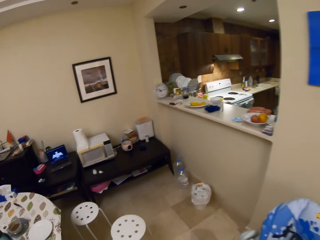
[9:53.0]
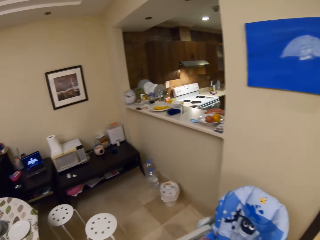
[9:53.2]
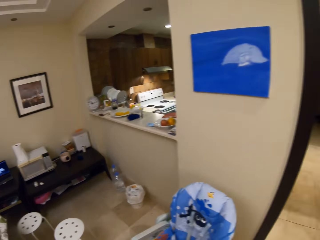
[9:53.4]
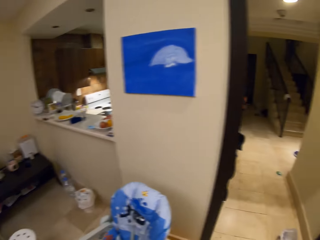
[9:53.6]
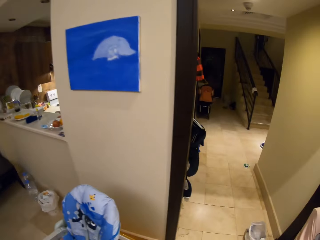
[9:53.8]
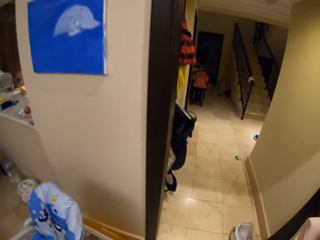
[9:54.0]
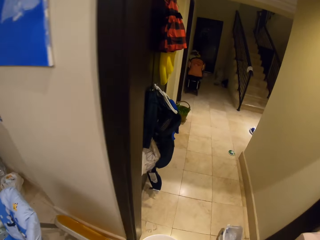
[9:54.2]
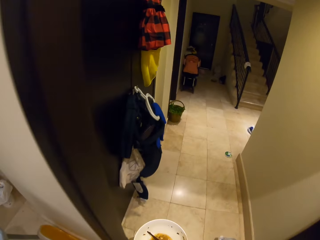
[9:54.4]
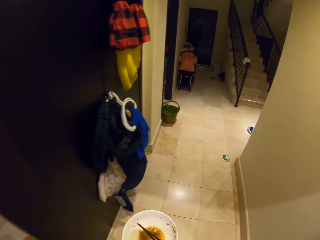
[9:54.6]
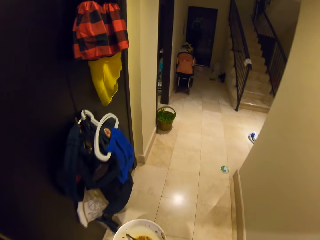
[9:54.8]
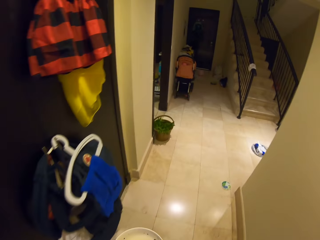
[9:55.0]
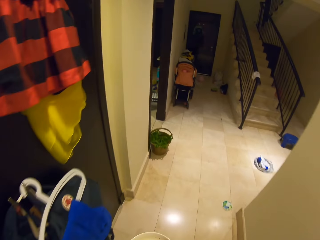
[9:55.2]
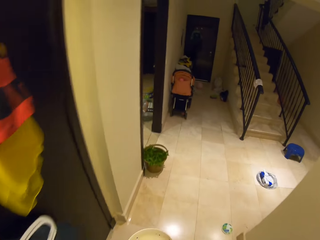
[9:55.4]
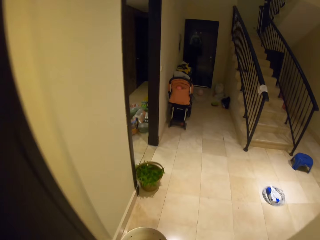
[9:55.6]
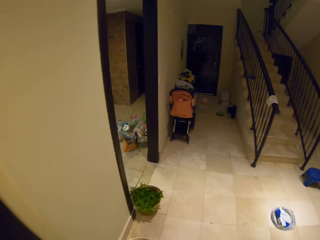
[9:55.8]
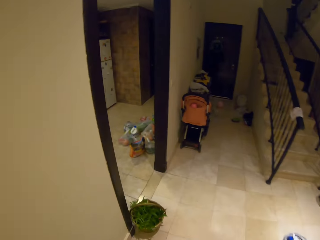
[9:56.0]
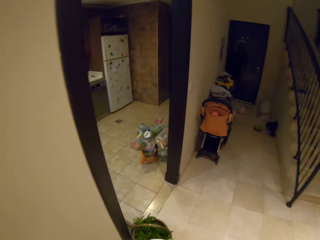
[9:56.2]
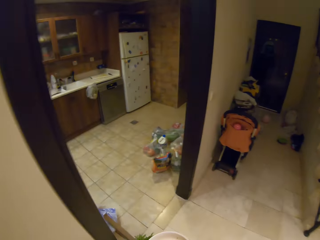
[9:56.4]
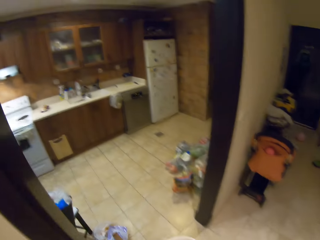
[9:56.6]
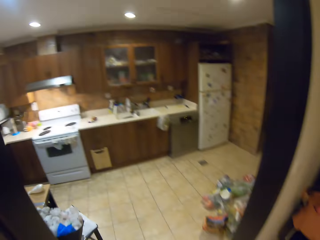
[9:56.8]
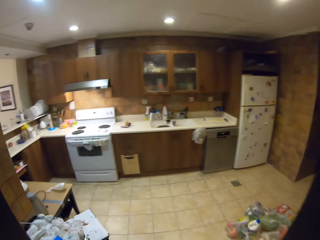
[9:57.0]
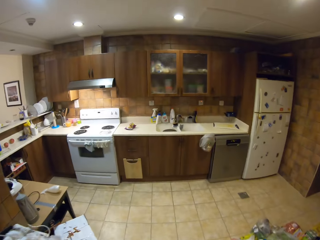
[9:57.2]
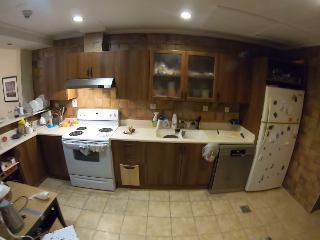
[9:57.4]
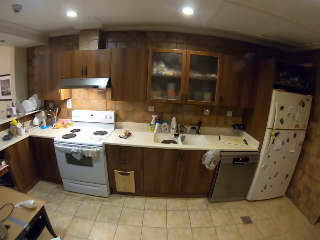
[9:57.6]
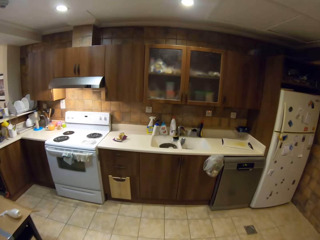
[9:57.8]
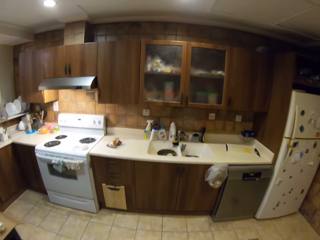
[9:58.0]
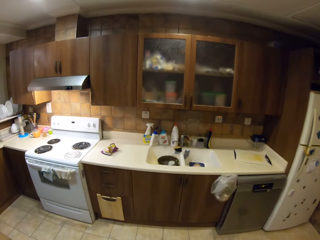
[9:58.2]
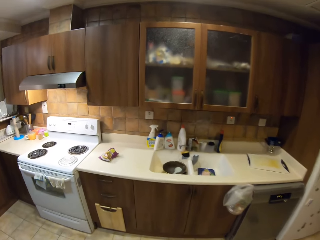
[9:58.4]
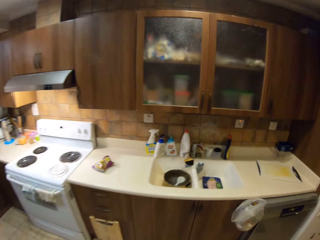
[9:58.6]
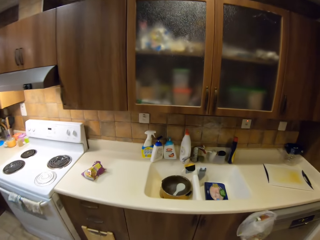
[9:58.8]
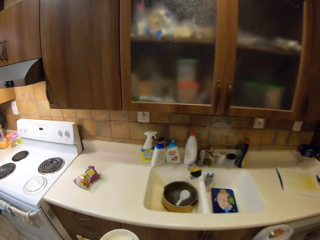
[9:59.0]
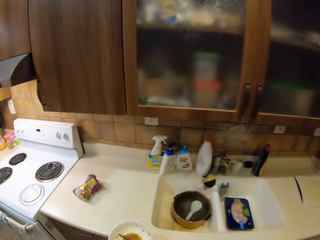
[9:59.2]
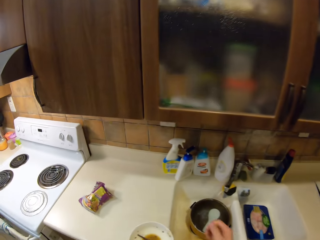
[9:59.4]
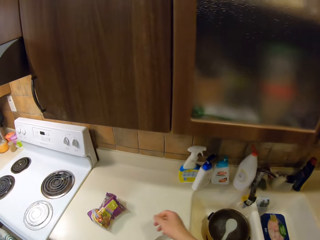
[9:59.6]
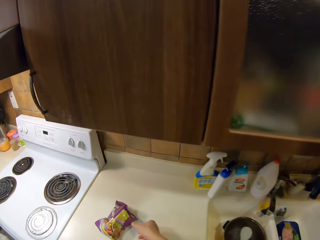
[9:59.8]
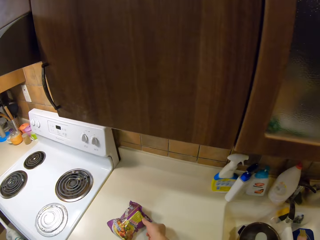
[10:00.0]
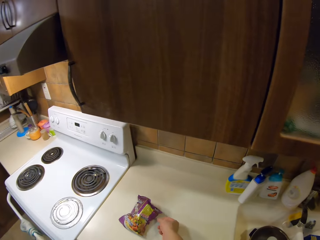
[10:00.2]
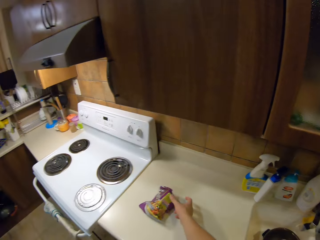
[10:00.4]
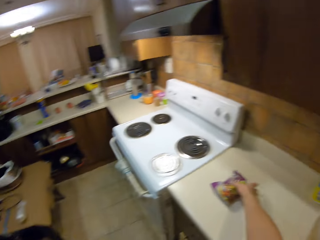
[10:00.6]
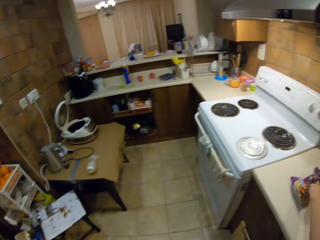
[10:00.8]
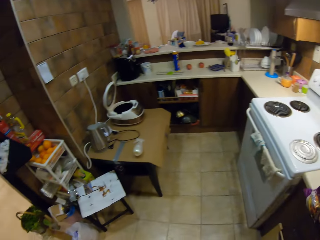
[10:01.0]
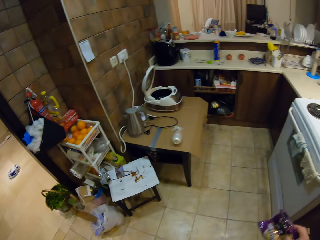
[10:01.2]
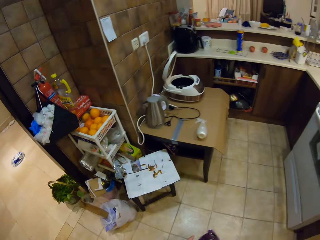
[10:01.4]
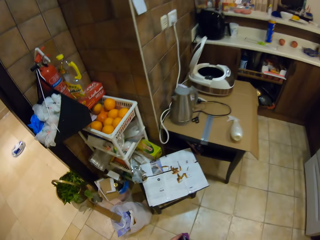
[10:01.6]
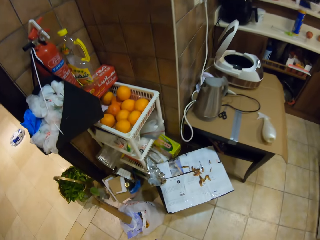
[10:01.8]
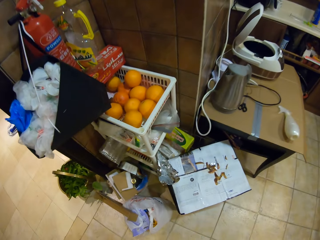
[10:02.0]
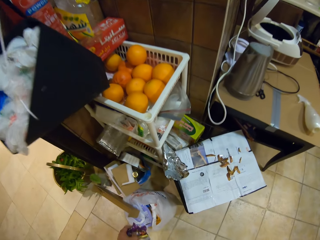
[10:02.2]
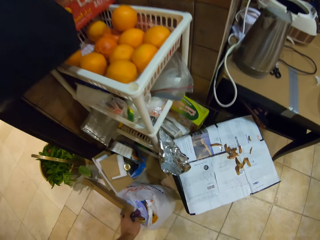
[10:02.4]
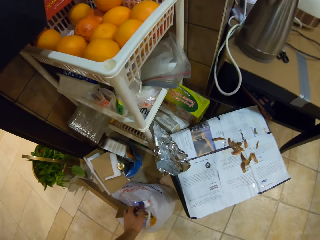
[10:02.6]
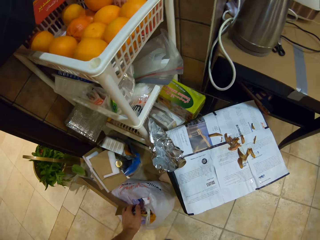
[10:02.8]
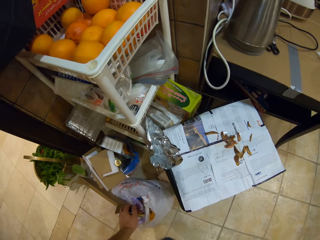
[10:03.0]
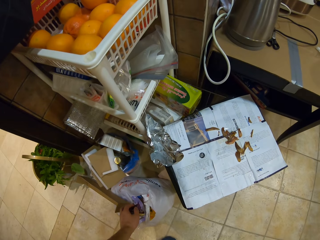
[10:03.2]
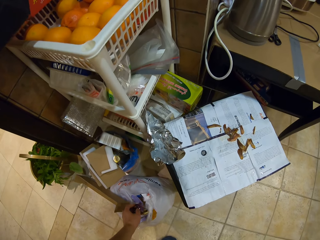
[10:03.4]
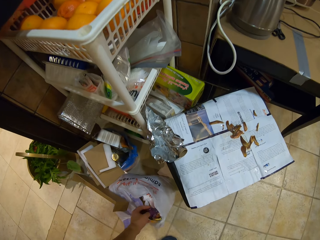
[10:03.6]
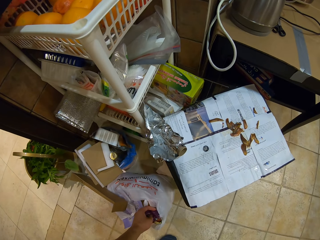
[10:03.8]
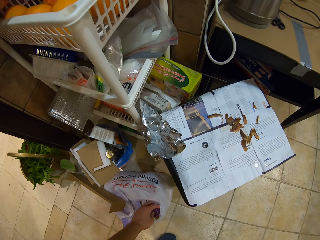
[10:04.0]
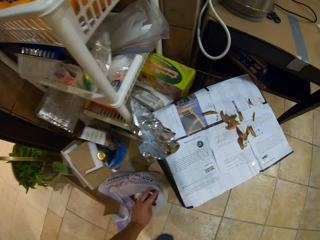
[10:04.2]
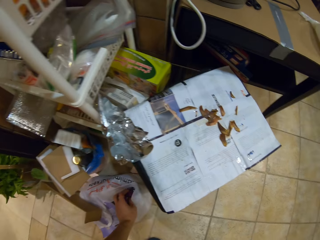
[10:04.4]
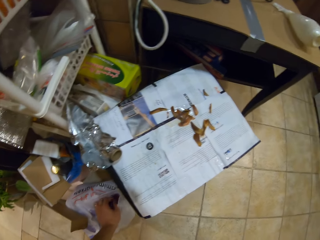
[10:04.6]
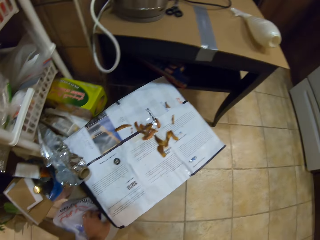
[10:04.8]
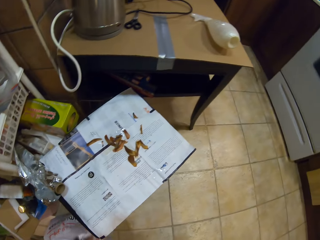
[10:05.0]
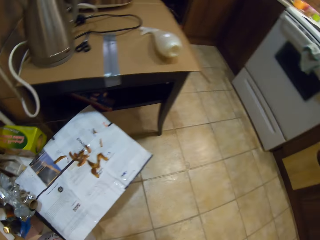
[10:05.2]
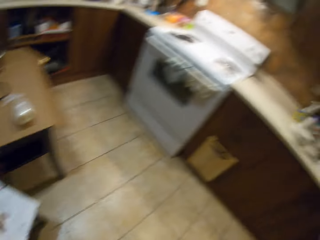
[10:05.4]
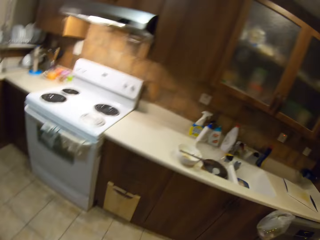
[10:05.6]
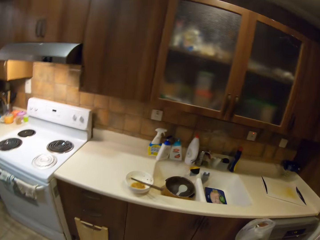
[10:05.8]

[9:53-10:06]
The camera wearer moves around. They take the bowl to the kitchen. They put the bowl on the countertop. They take the package and dump it in the dustbin. They move around. They move around again. They clear the throat.

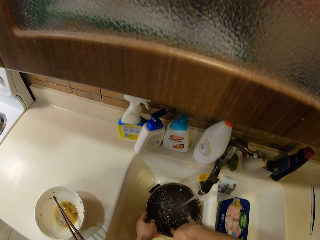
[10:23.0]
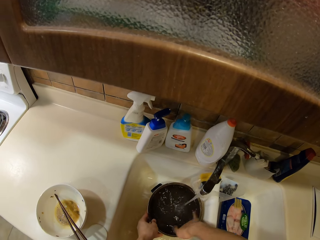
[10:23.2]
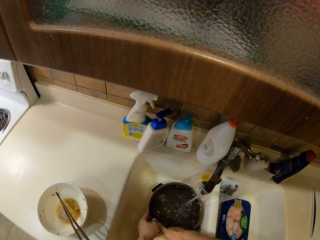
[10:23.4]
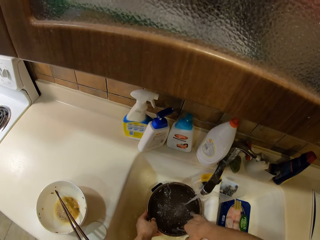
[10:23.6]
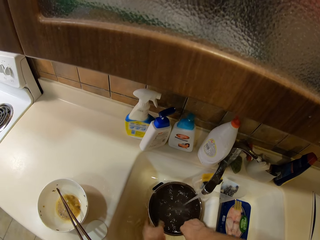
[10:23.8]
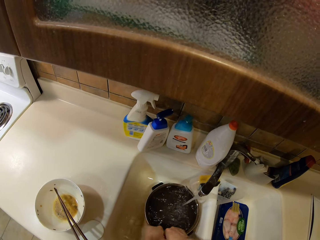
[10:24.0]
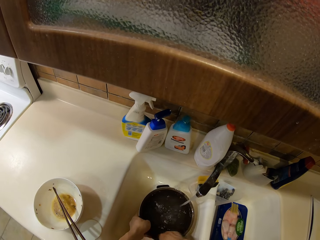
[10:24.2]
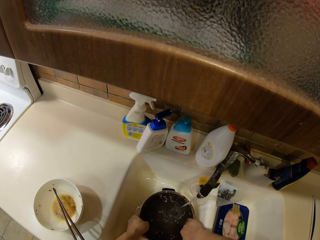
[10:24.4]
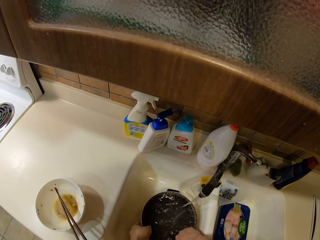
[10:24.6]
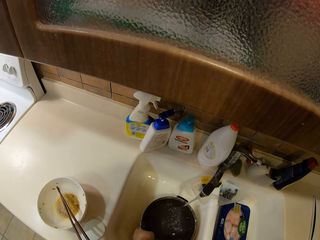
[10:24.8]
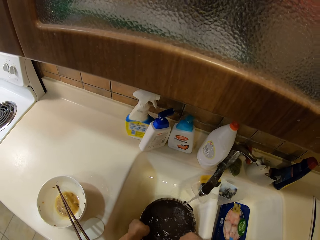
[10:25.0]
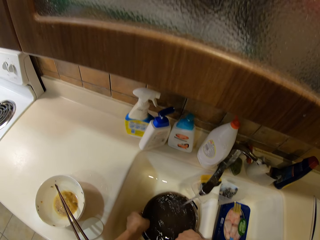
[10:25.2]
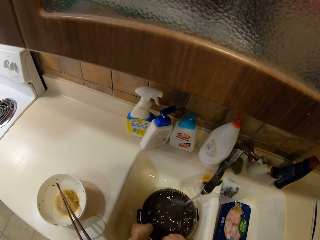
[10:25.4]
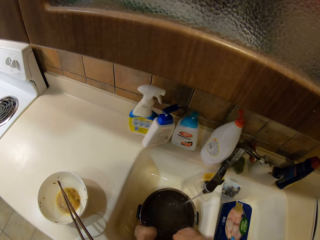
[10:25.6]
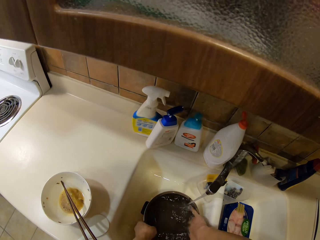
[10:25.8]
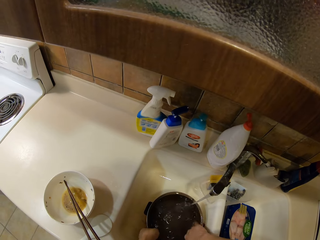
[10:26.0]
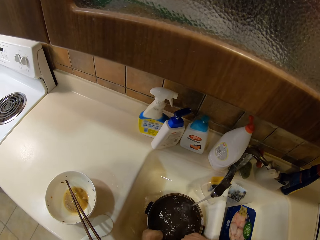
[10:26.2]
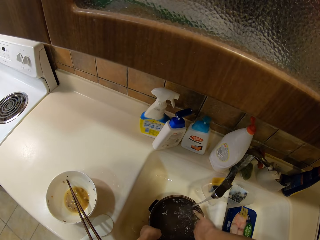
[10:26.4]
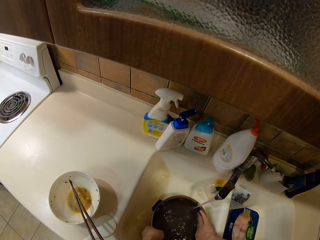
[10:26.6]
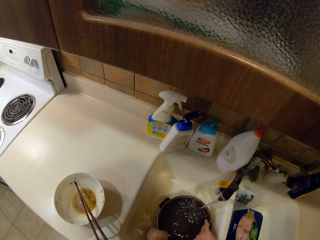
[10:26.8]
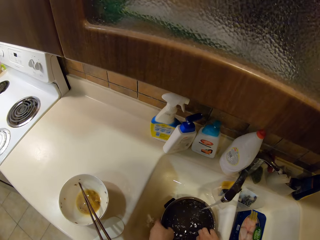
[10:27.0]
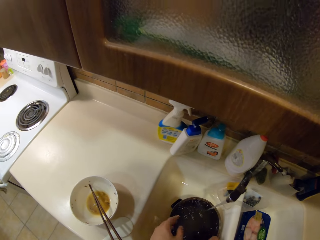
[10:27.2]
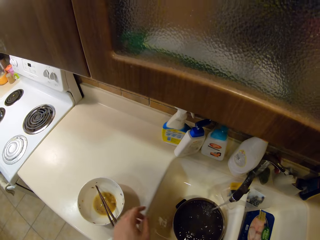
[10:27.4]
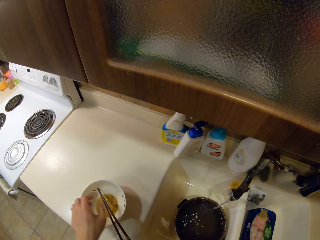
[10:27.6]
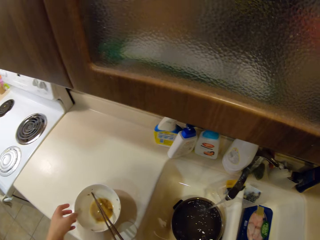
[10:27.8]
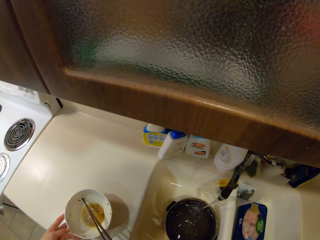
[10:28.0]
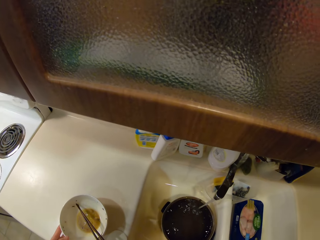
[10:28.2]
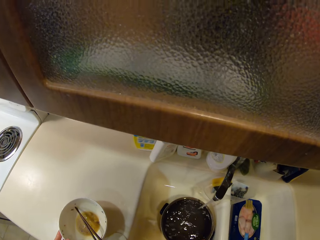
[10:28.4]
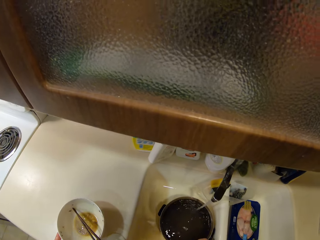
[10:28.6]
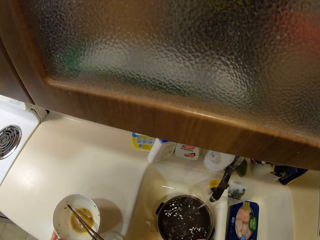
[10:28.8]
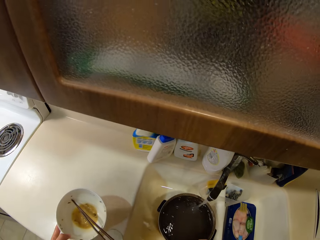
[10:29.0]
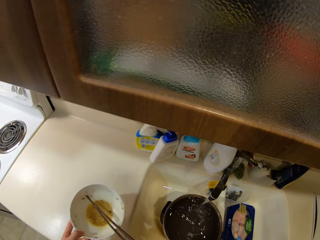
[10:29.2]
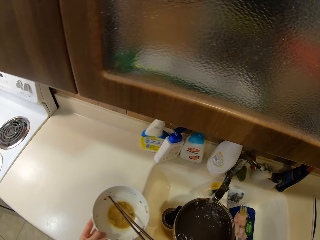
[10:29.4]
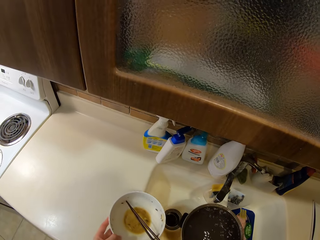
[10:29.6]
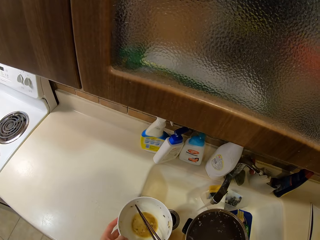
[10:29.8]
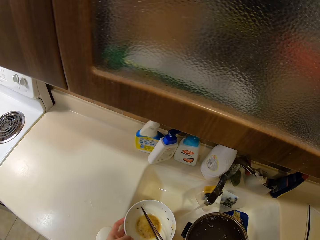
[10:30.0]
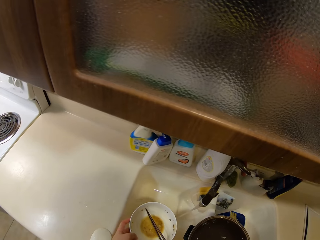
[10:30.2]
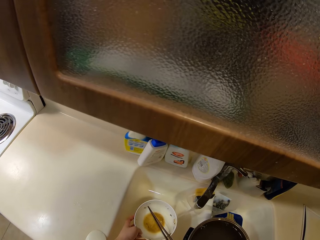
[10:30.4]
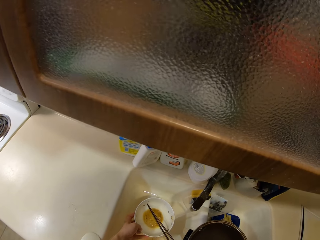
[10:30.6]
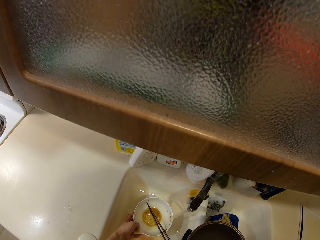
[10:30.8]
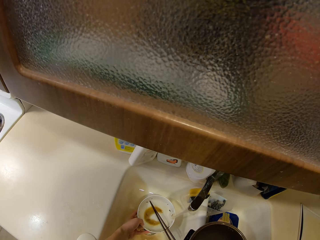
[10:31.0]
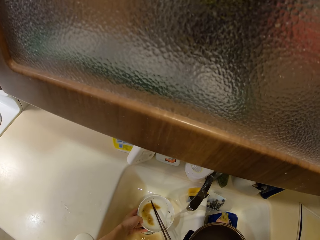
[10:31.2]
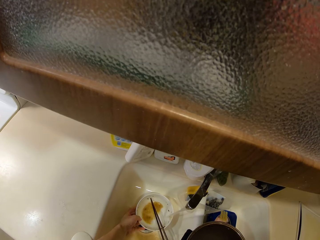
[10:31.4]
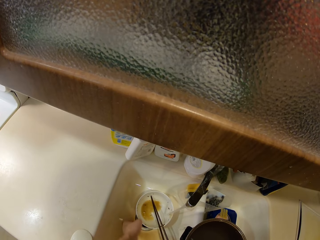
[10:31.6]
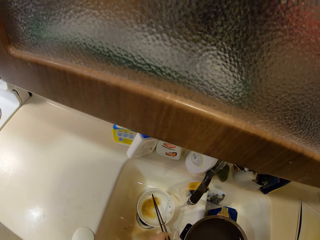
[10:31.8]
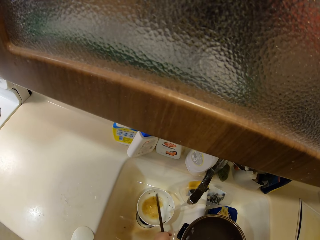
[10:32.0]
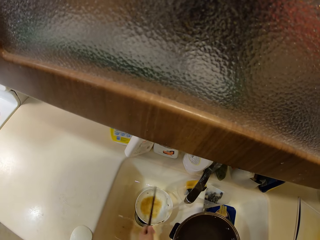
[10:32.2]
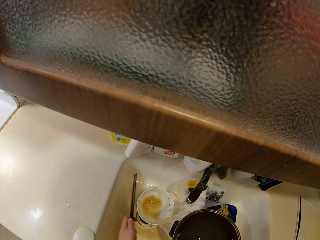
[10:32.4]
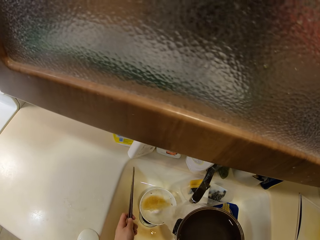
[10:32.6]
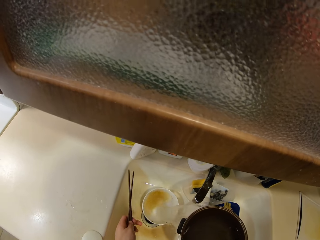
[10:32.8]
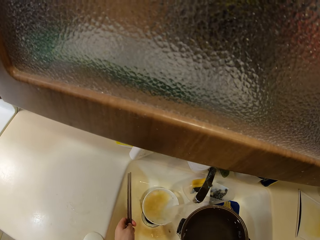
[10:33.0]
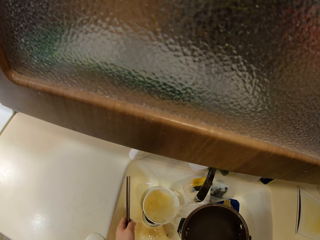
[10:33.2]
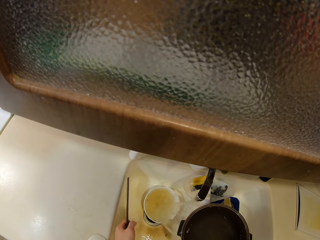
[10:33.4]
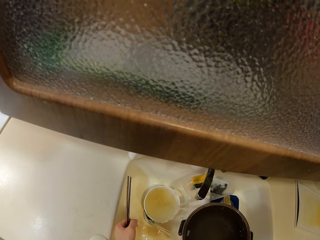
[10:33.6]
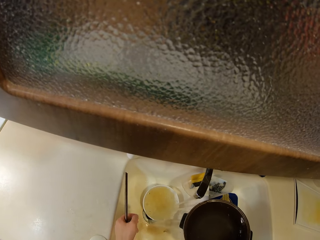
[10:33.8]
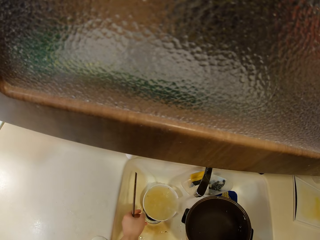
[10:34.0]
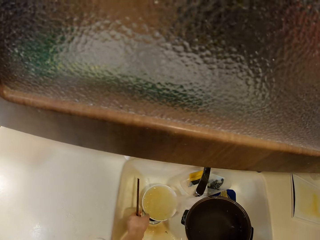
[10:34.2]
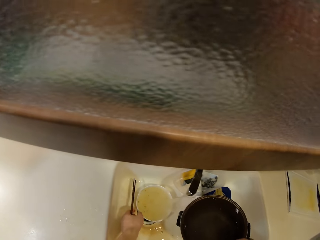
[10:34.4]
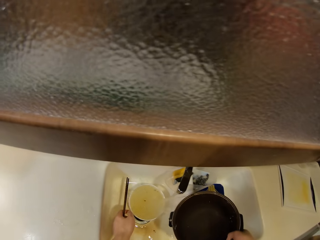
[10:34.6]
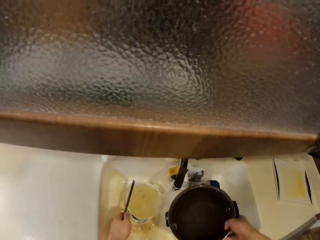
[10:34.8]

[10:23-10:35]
The camera wearer rubs the cooking pot. They wash the pot. They turn the cooking pot. They pick up the bowl. They lift the cooking pot. They put the bowl in the sink. They pour water. They remove the chopsticks in the bowl.
